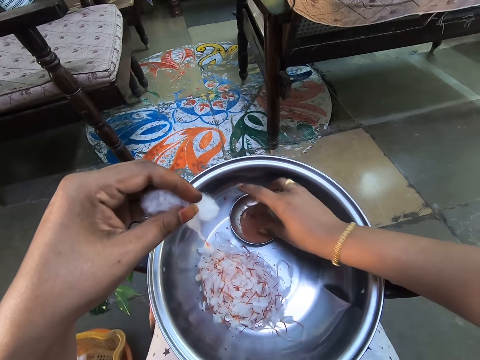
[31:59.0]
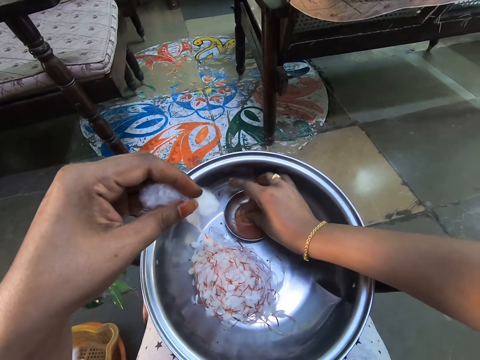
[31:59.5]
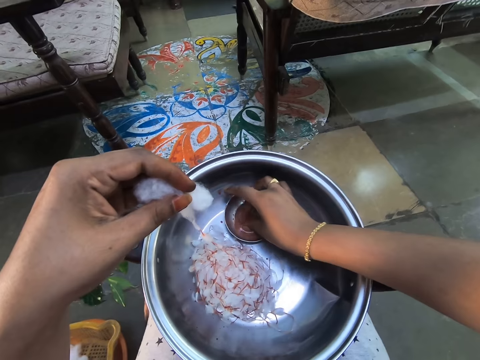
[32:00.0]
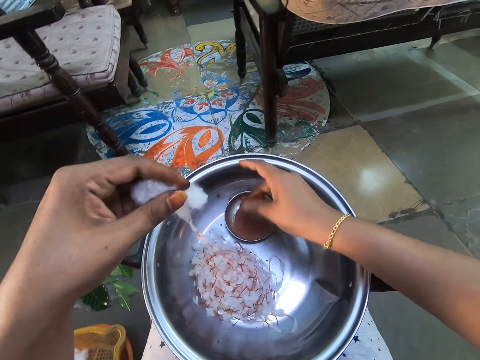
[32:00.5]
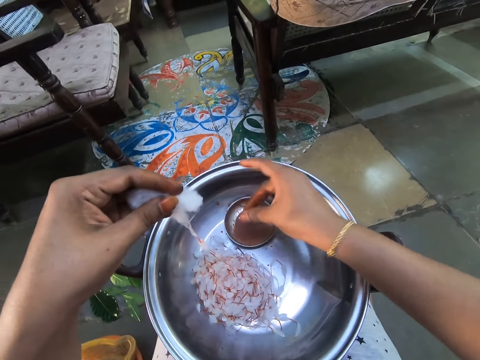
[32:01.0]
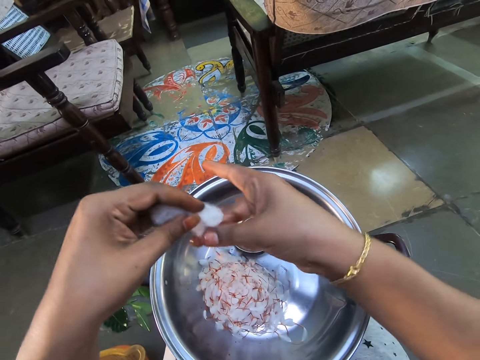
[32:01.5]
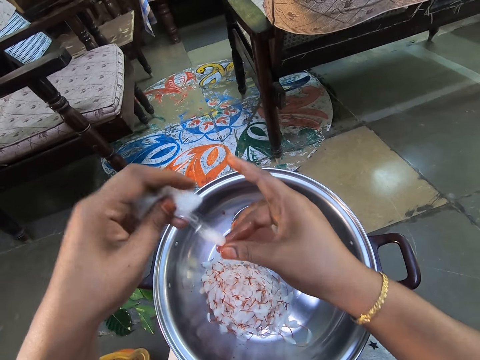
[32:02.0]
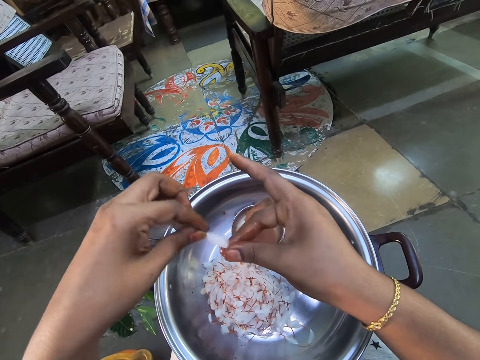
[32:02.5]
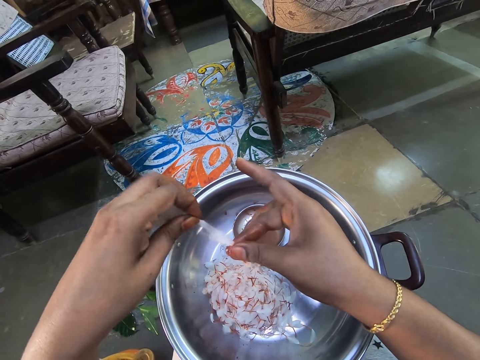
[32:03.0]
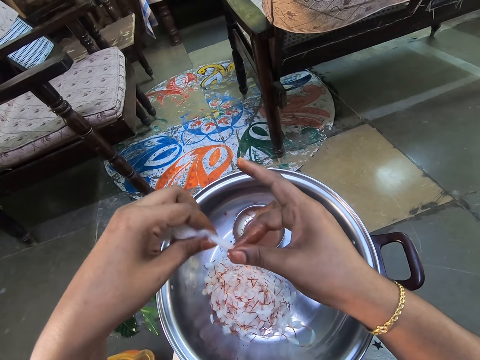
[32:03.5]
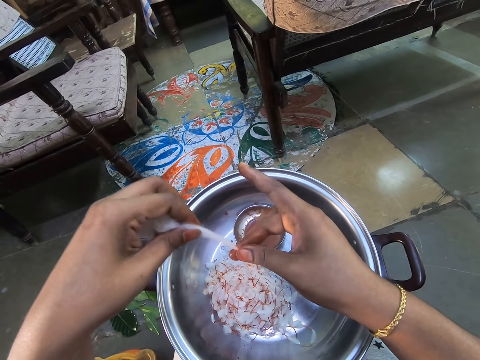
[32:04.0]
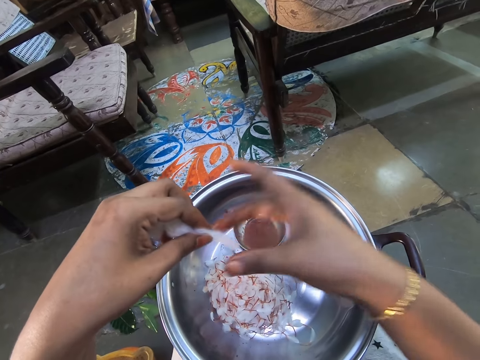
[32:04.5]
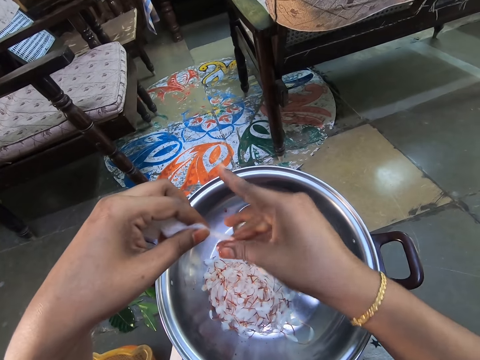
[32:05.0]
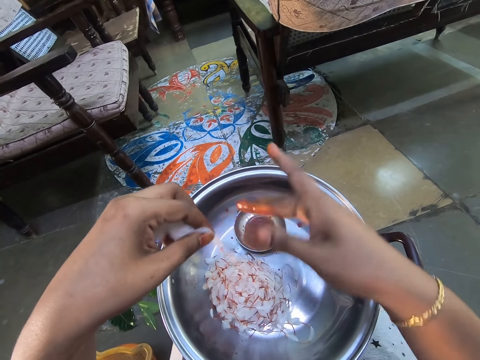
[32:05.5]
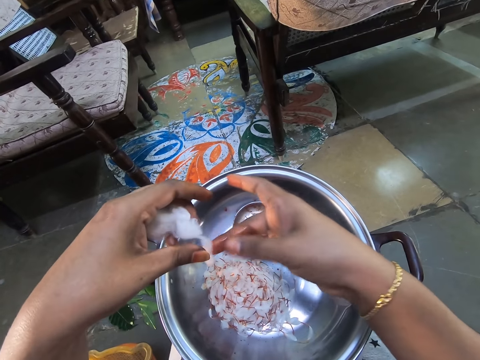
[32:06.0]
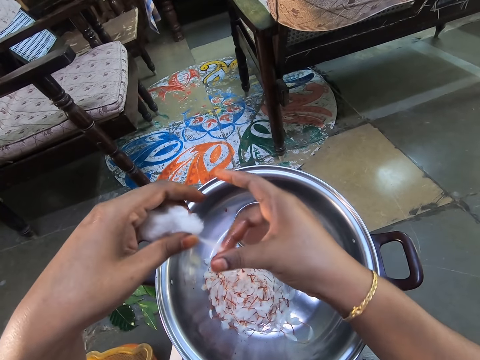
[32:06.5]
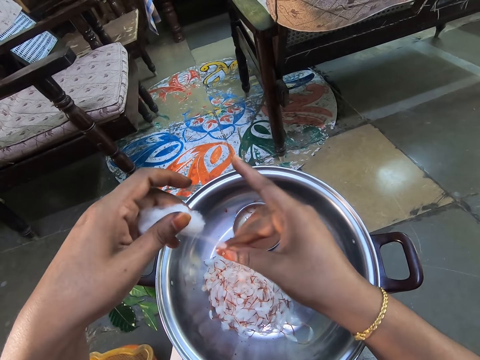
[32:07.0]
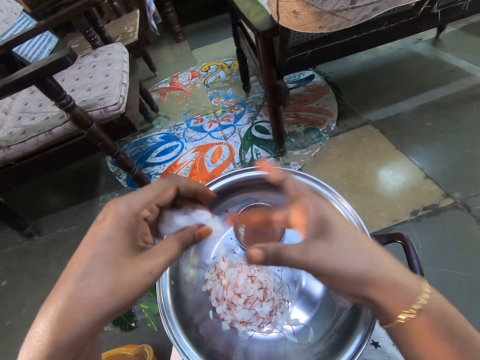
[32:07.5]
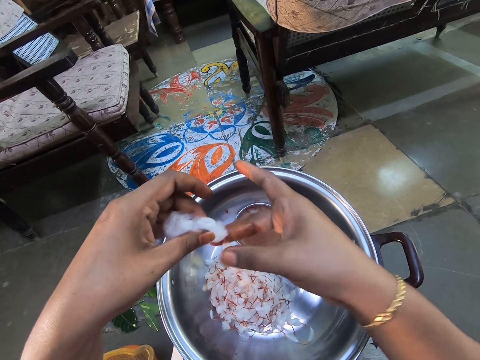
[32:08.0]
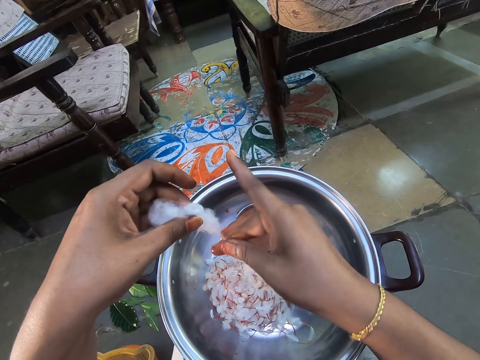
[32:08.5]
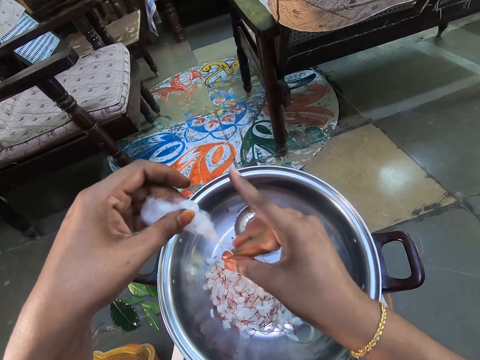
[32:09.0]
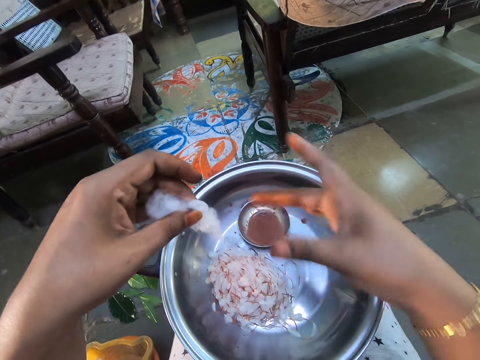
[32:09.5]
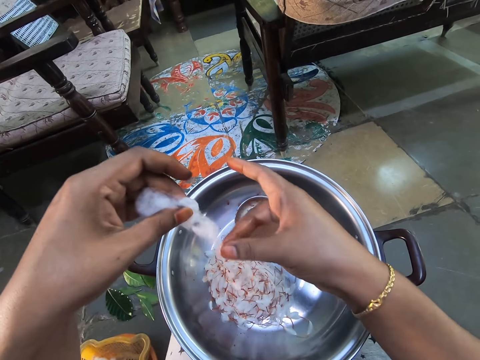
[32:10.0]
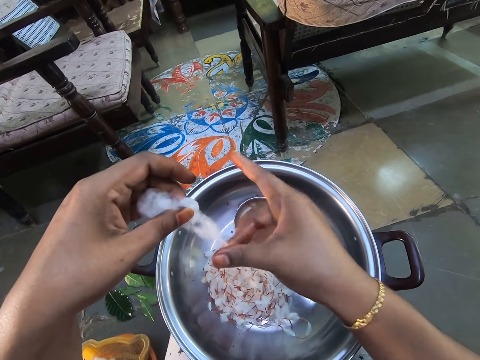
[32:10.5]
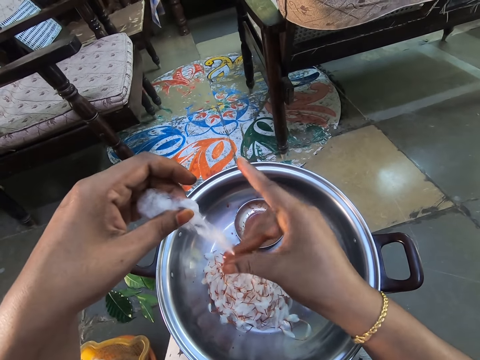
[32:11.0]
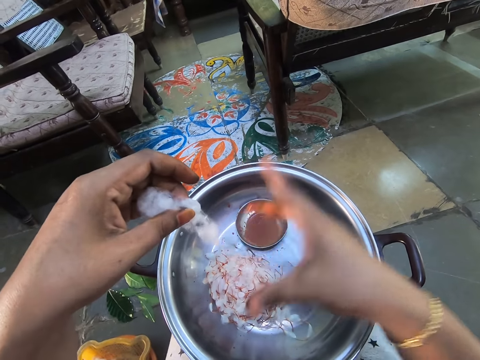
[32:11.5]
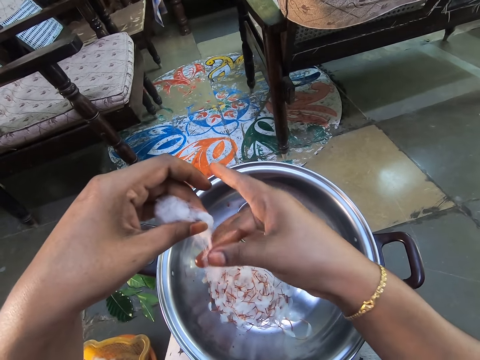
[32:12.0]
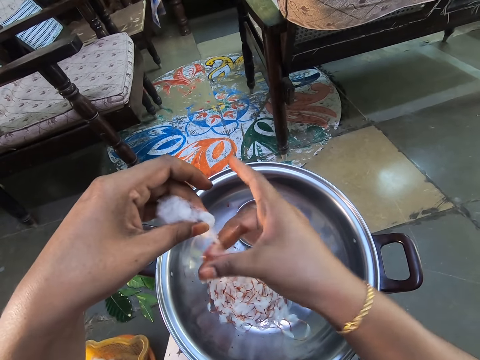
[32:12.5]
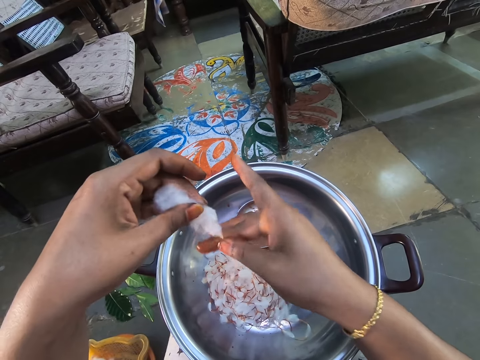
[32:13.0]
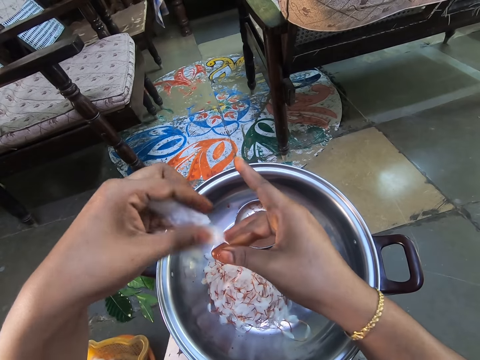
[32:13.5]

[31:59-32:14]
The camera wearer dips the fingers into the water in the basin. They pull a string out of the cotton.

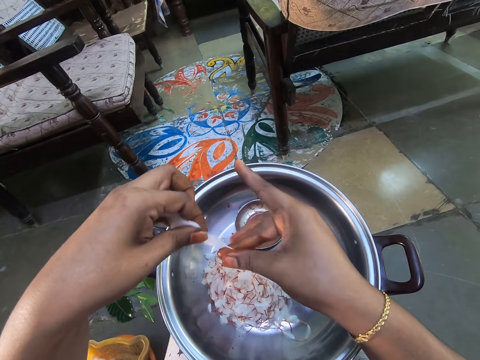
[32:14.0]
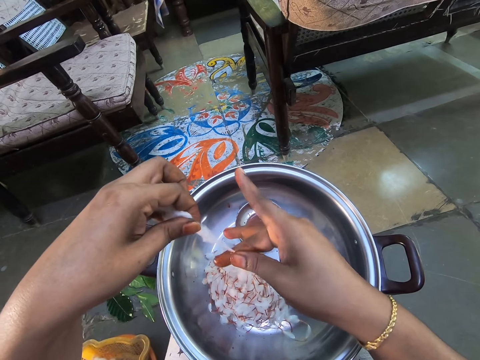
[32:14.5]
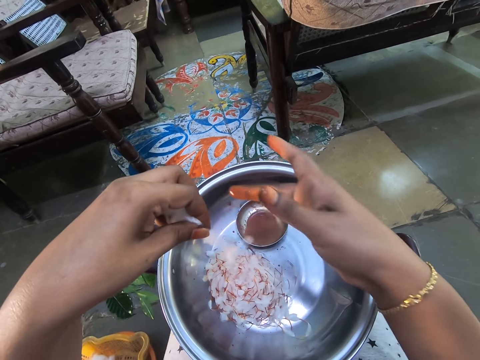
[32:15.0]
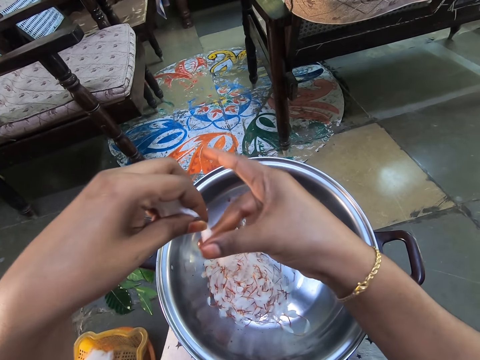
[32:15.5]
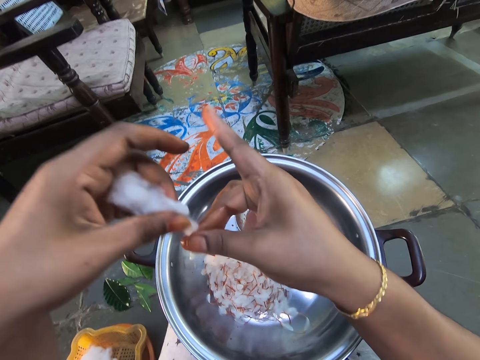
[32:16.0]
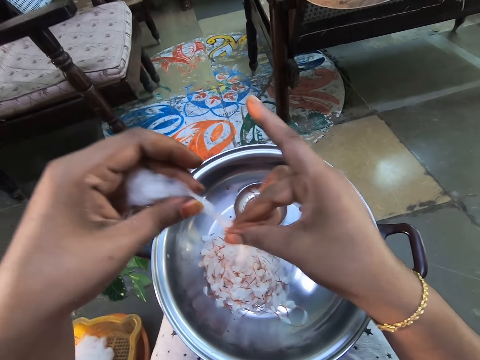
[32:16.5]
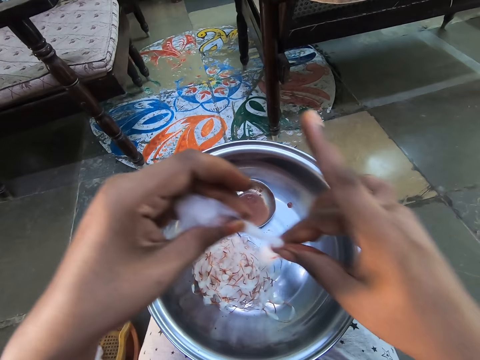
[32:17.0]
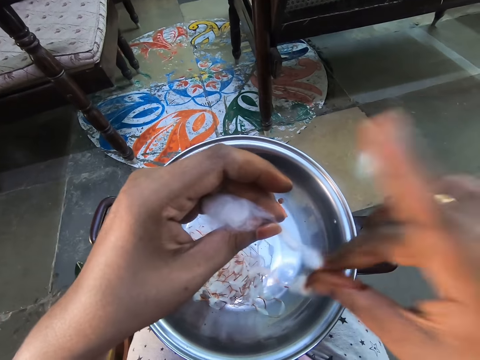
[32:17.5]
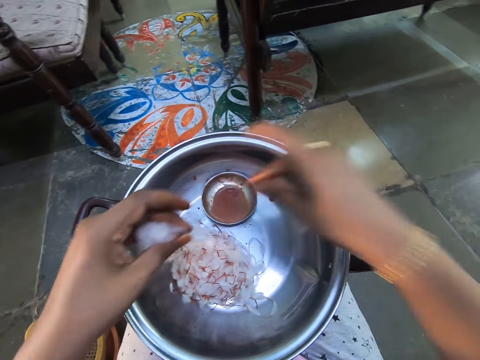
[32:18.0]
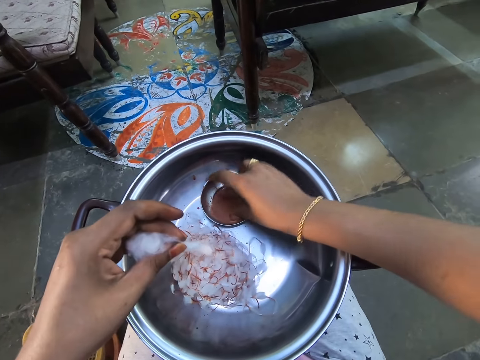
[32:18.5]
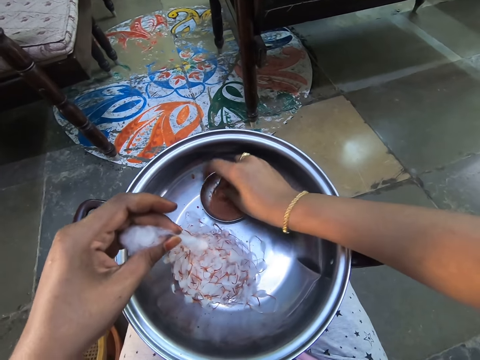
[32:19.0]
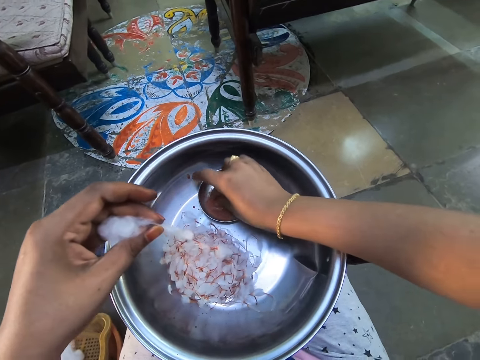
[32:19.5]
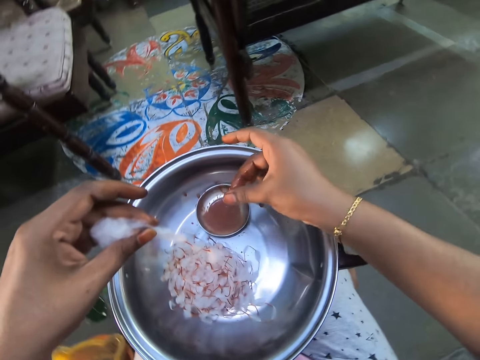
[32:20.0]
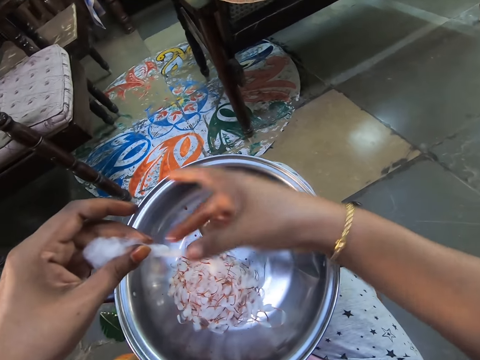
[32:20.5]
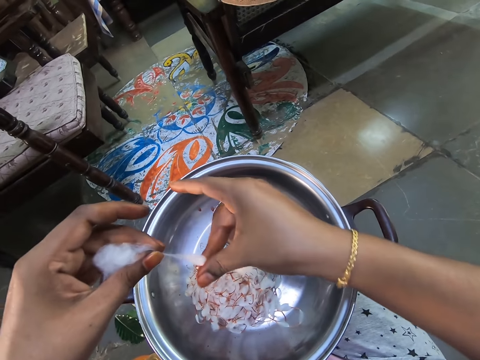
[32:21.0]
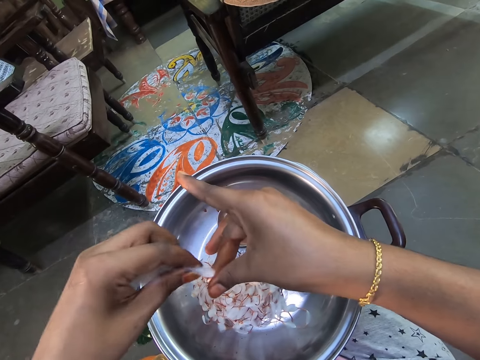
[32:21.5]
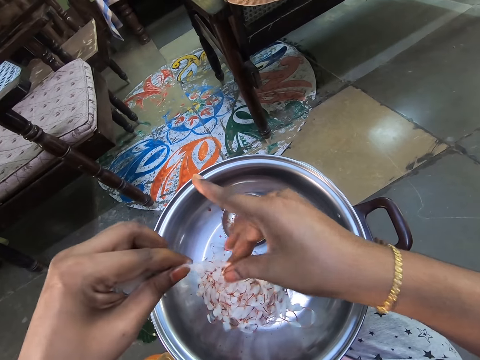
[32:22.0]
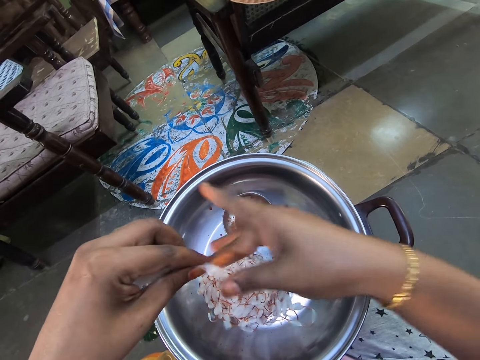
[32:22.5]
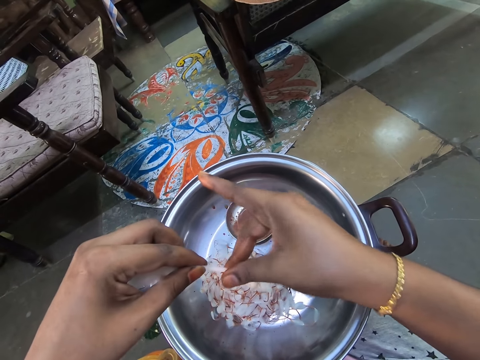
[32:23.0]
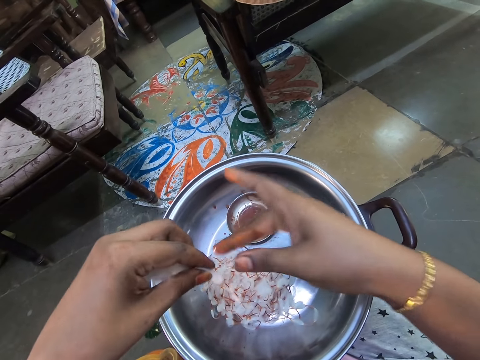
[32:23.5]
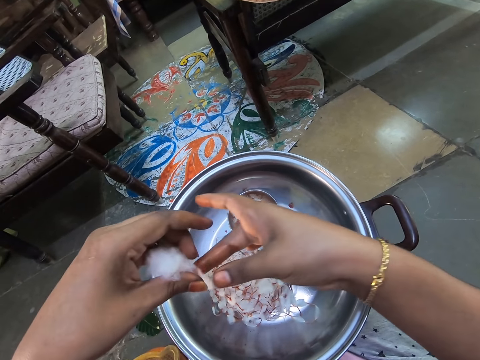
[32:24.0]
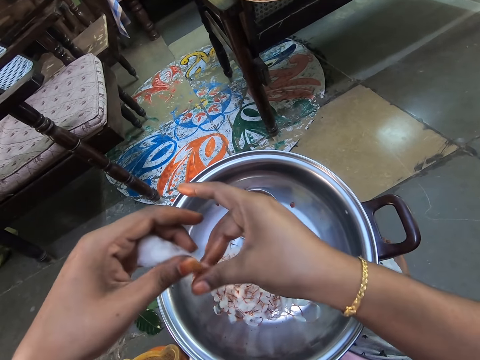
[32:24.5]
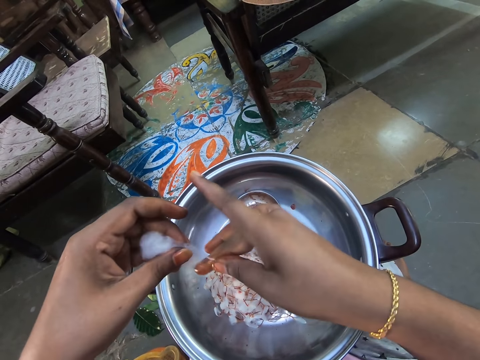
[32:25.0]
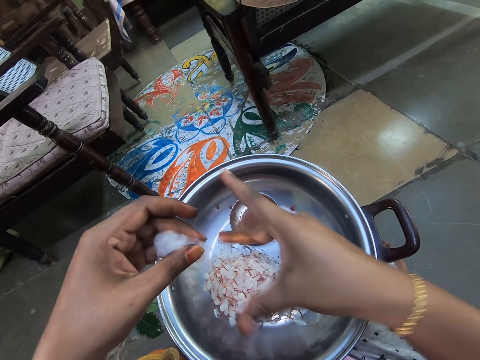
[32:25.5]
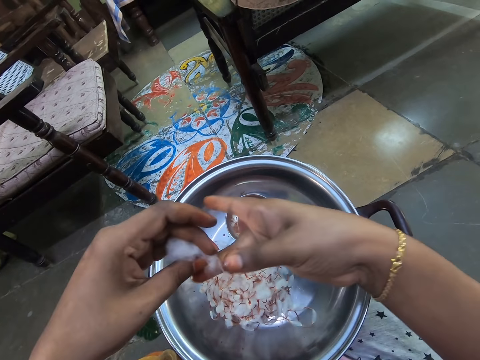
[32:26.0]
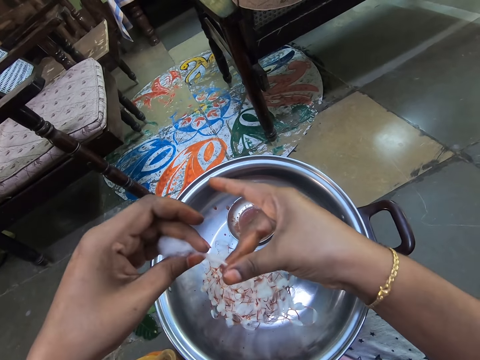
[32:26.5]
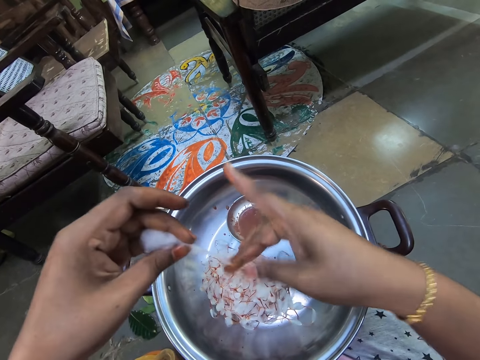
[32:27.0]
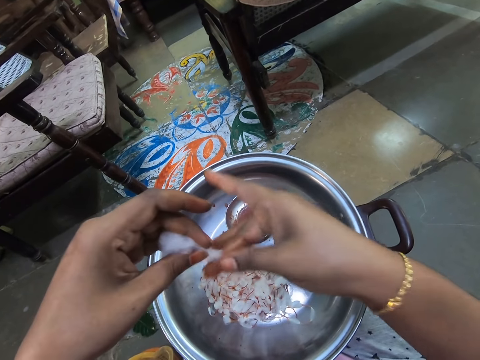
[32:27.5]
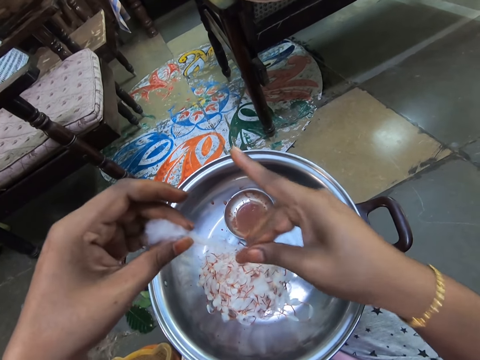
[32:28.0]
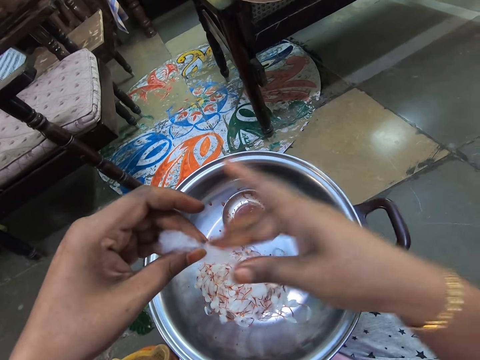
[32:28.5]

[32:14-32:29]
The camera wearer dips the fingers into the water in the basin. She collects something with her fingers. She pulls the cotton wool. She makes a string out of the cotton.
